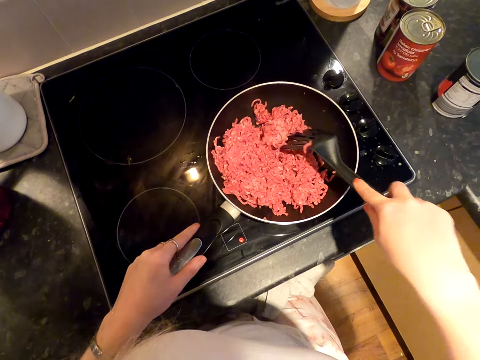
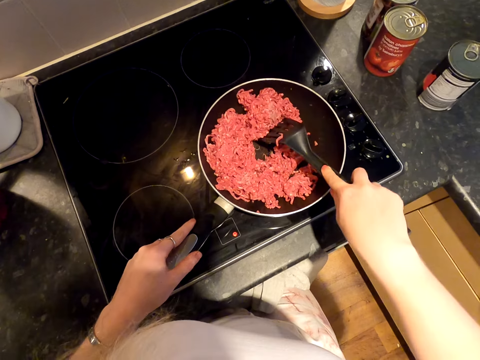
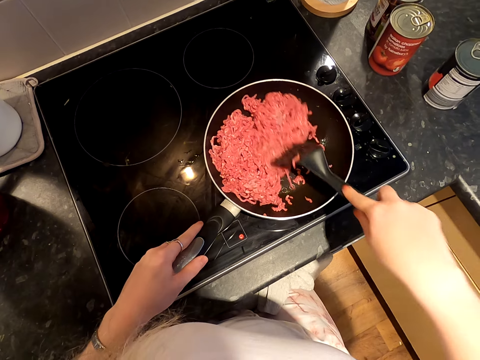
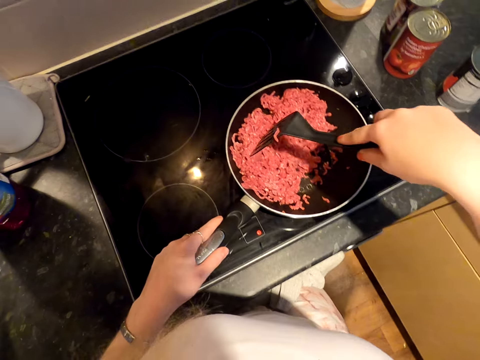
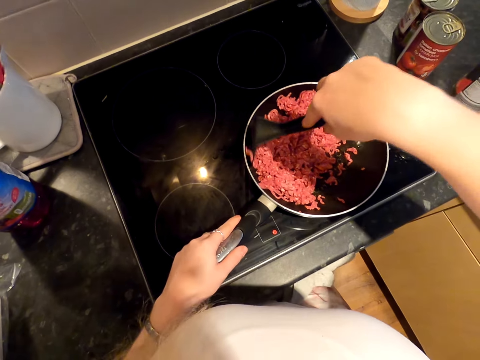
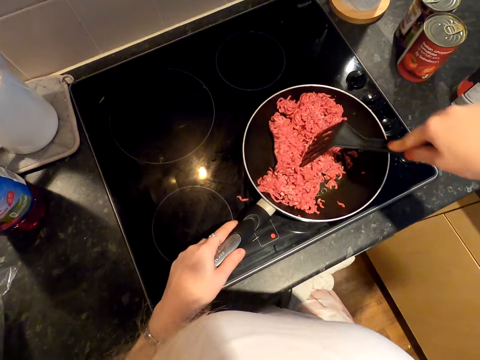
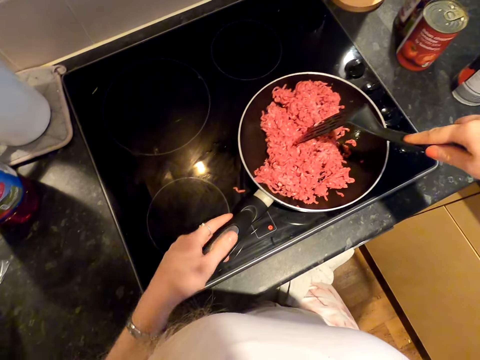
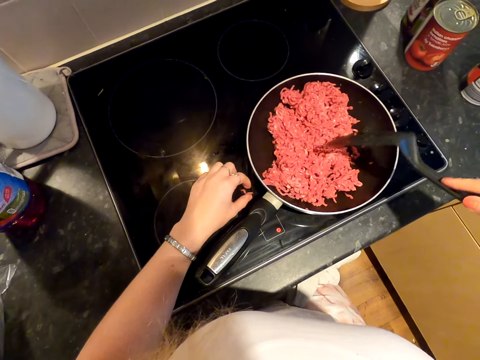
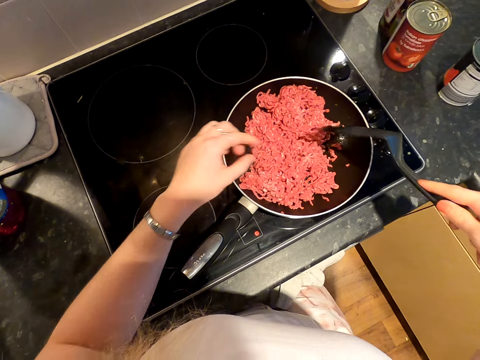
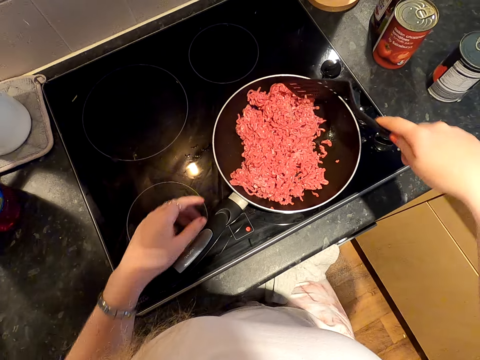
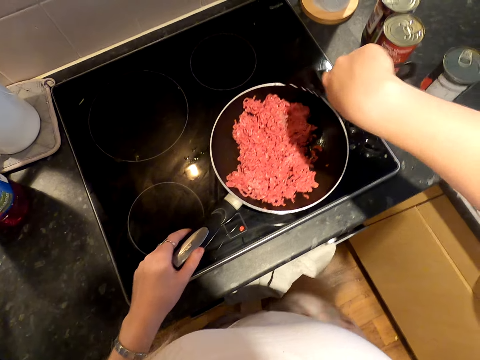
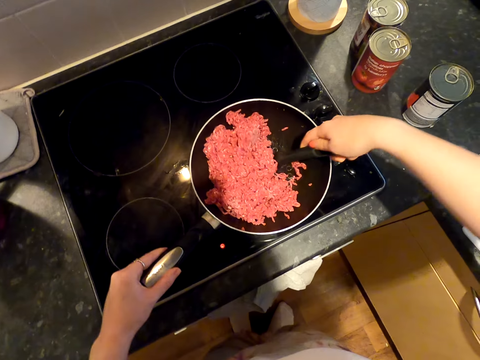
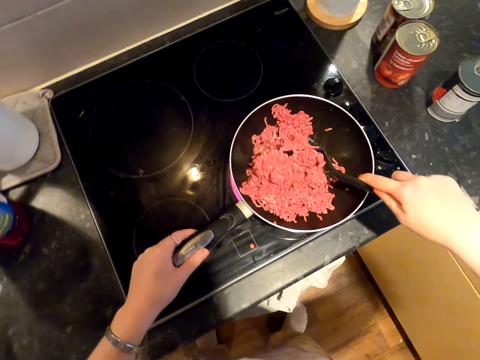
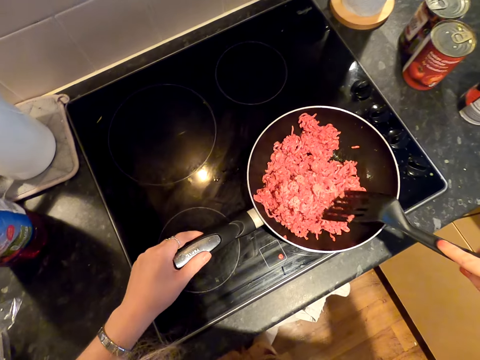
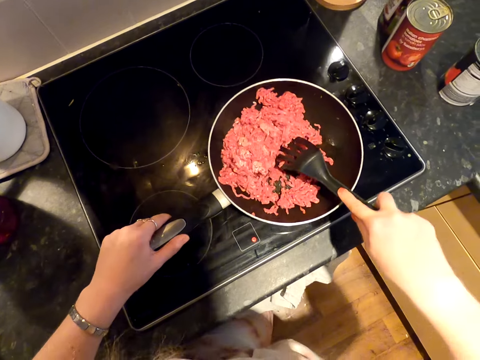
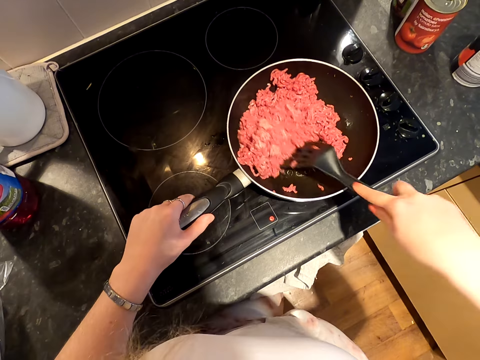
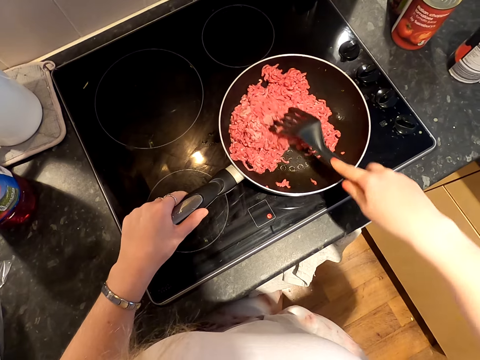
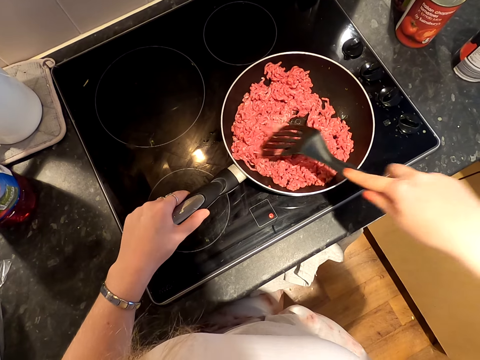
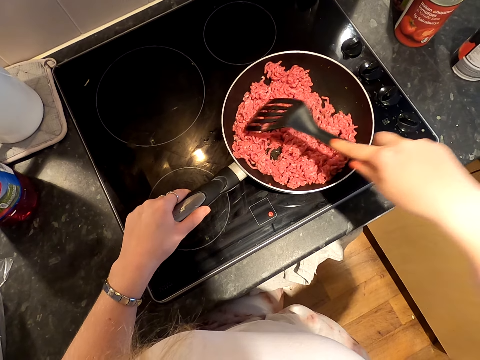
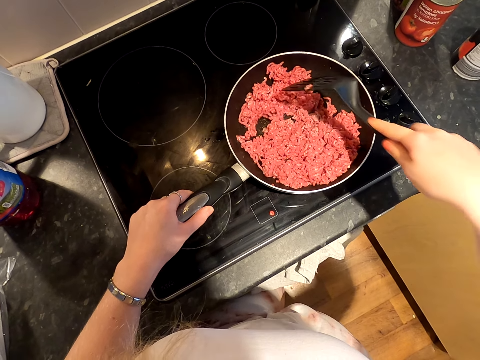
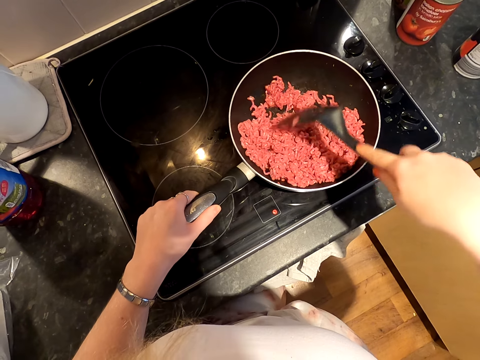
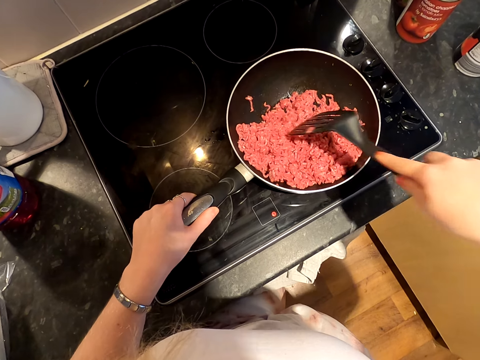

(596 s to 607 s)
The camera wearer picks up minced meat. They drop the minced meat in the pan. They hold the pan. They stir the minced meat.

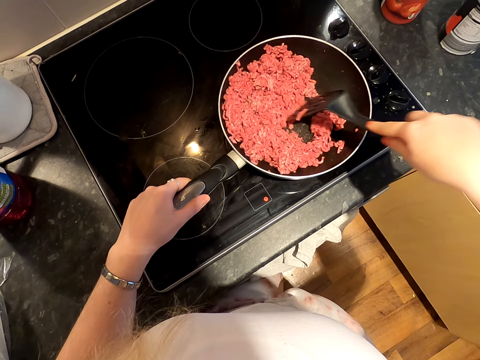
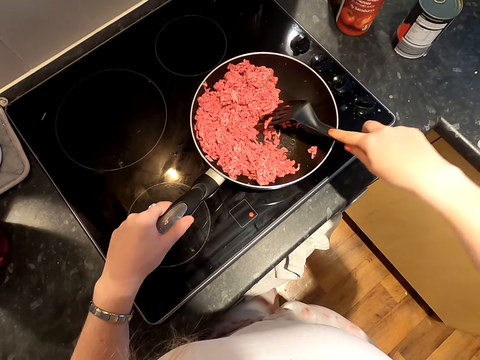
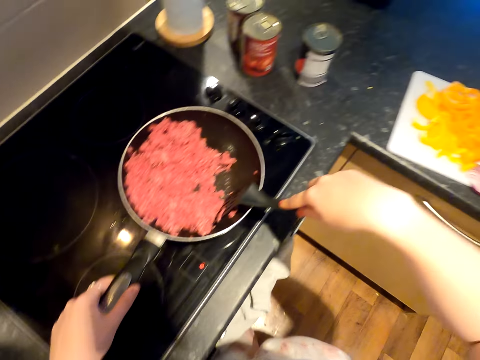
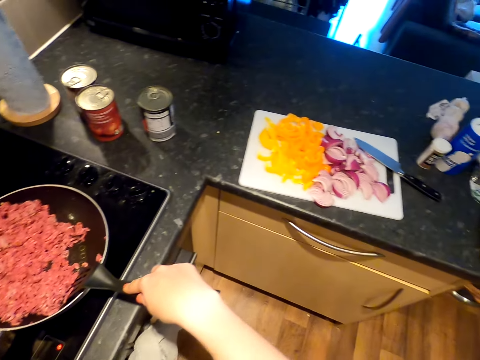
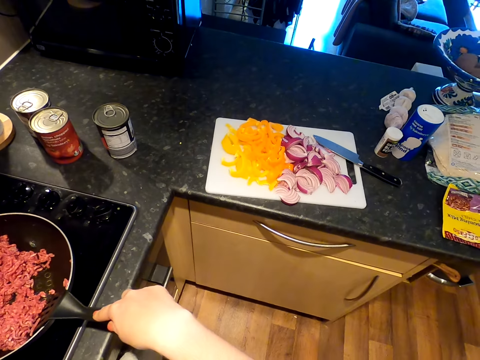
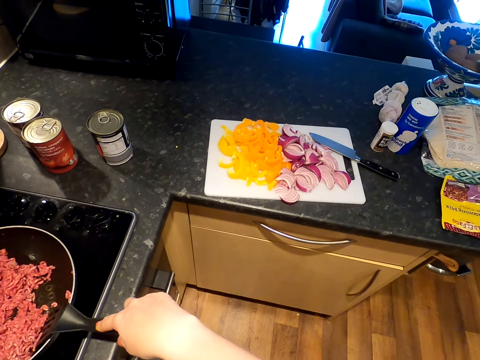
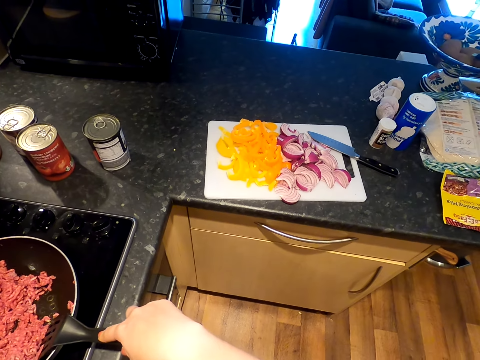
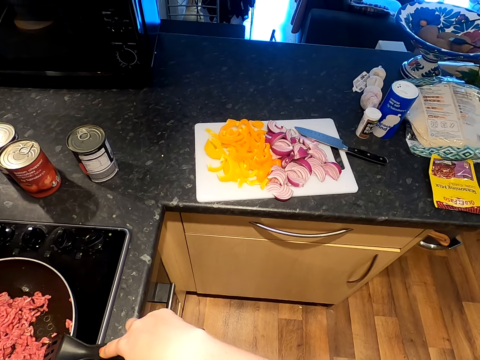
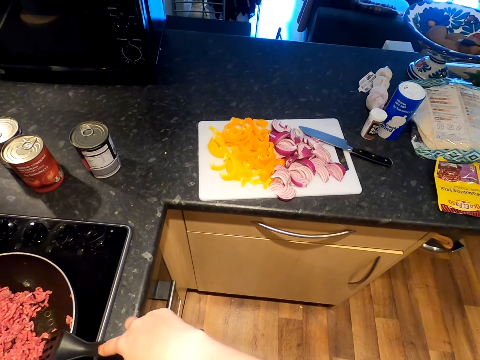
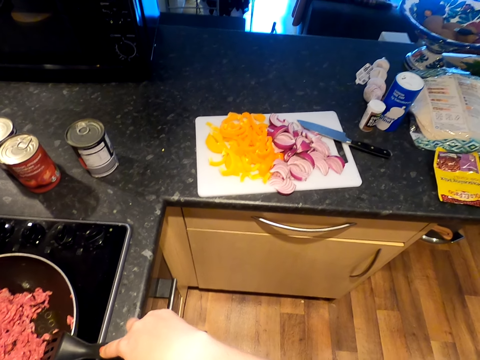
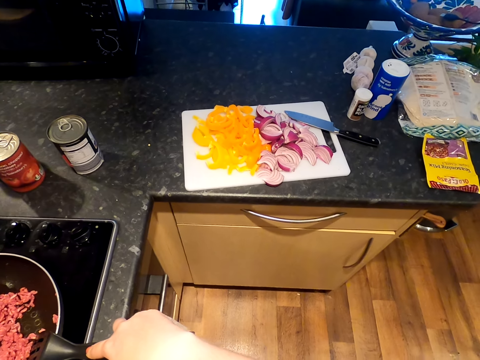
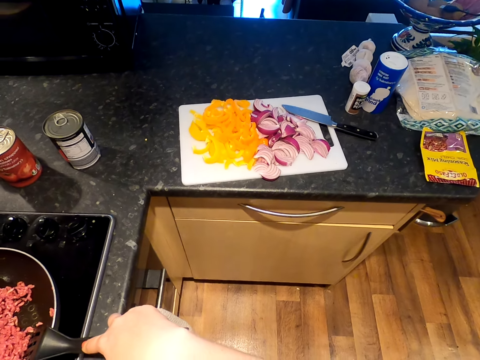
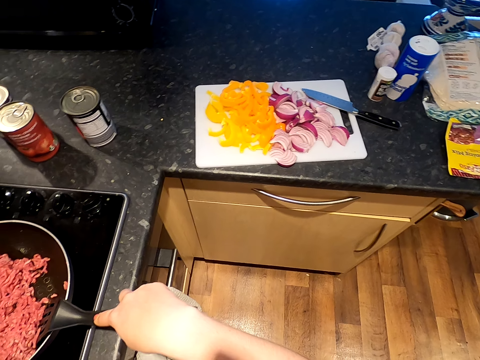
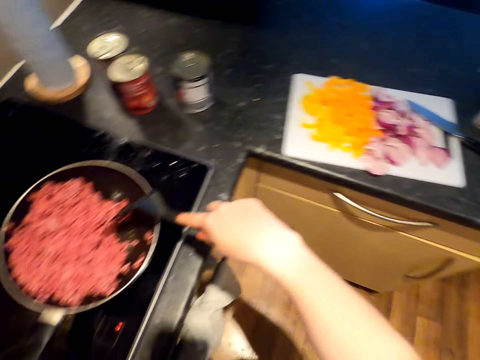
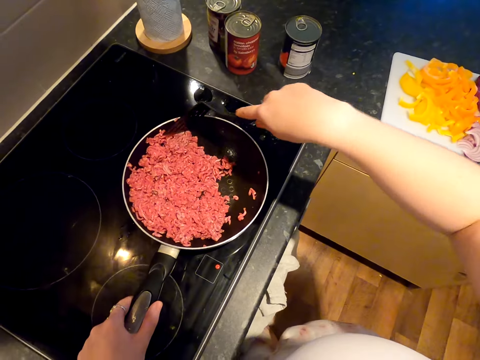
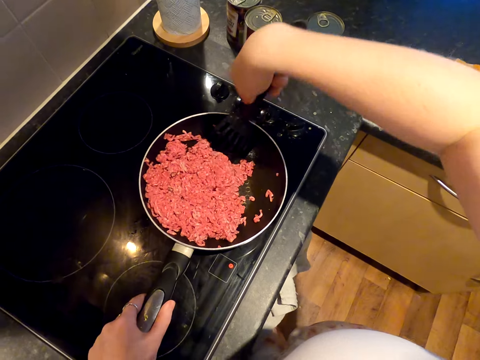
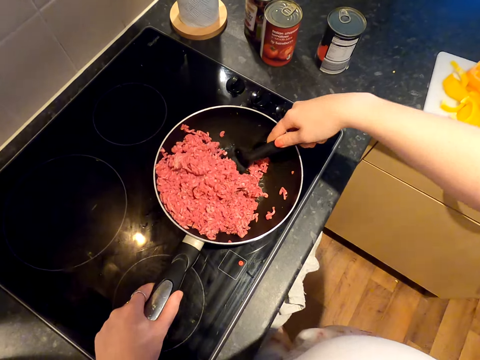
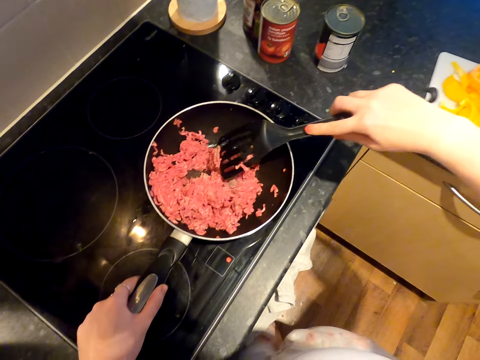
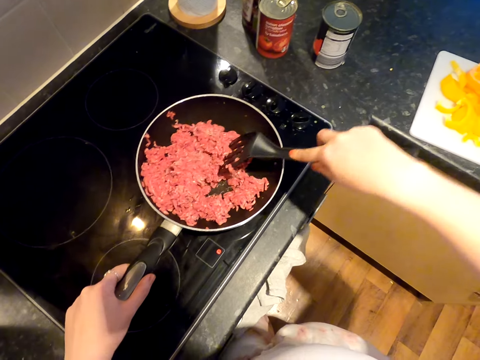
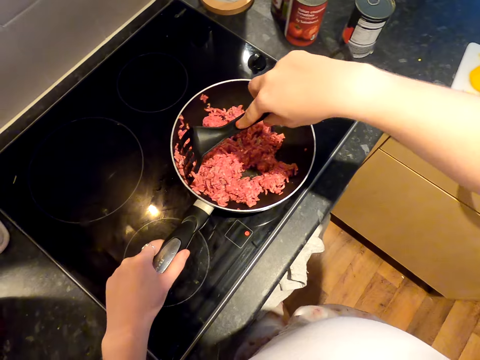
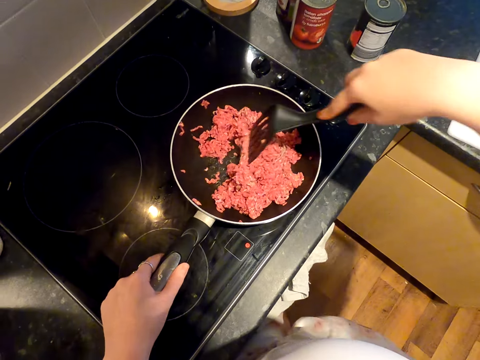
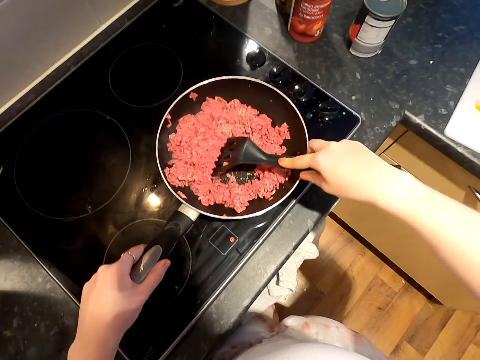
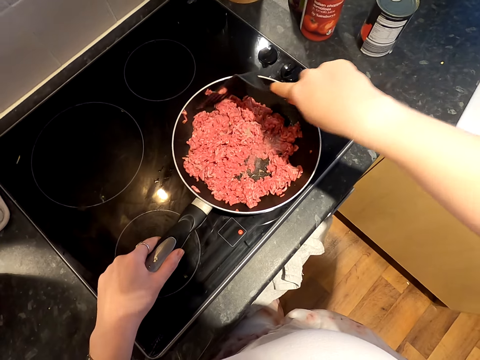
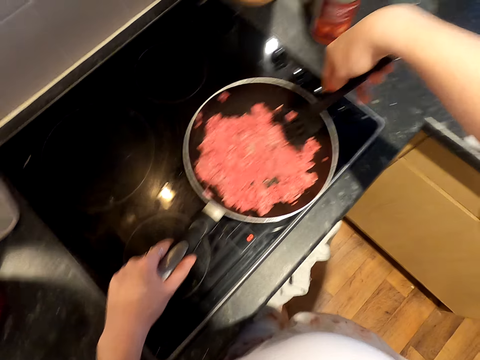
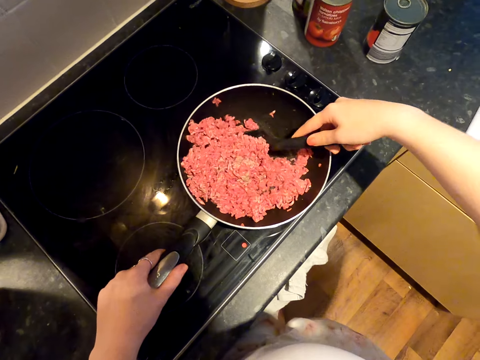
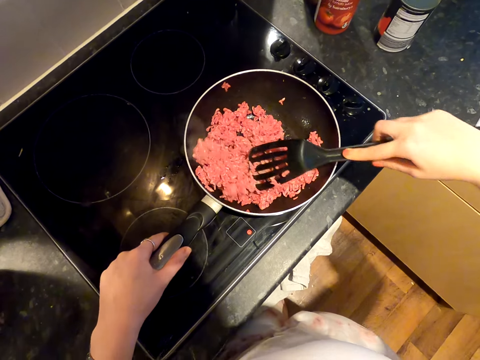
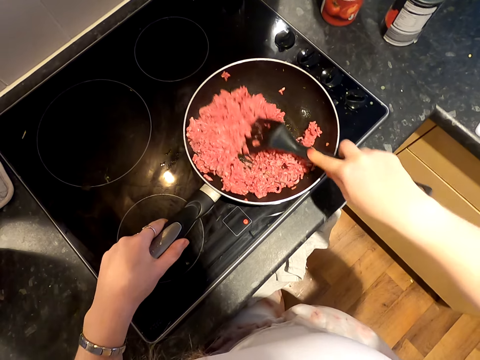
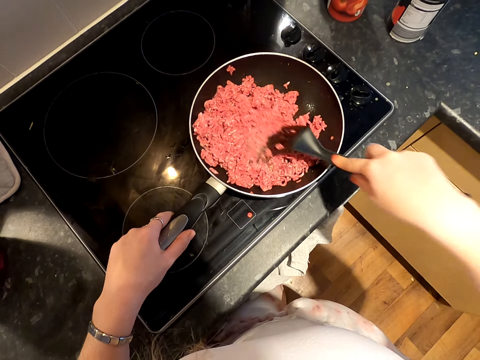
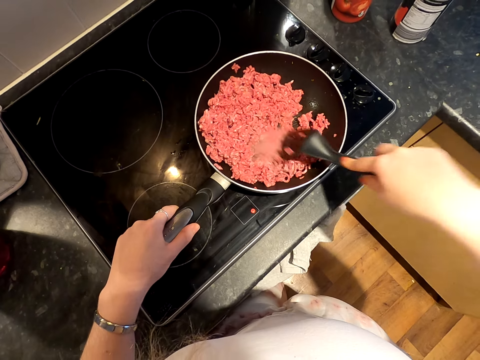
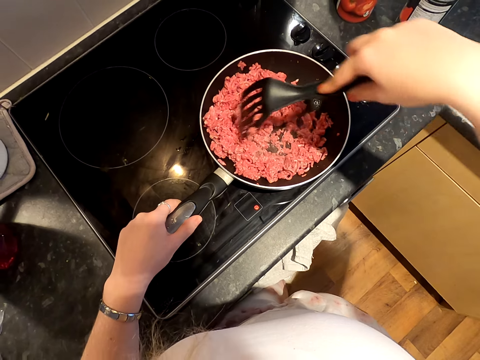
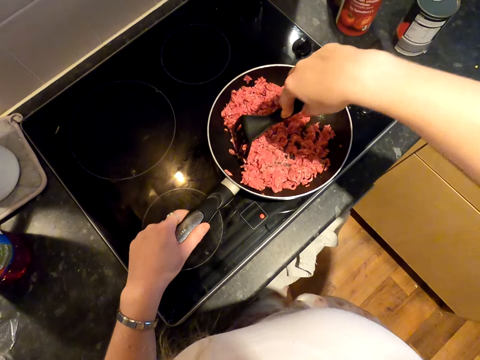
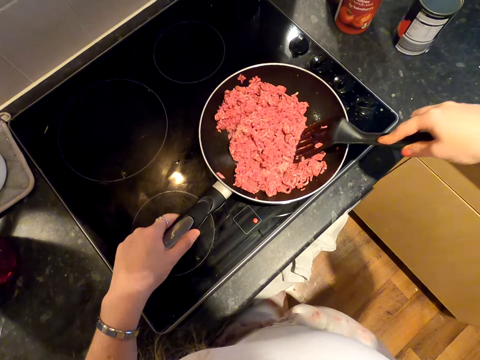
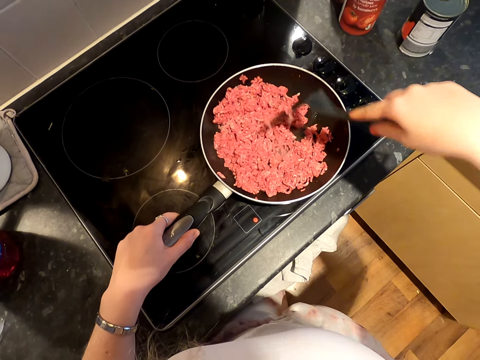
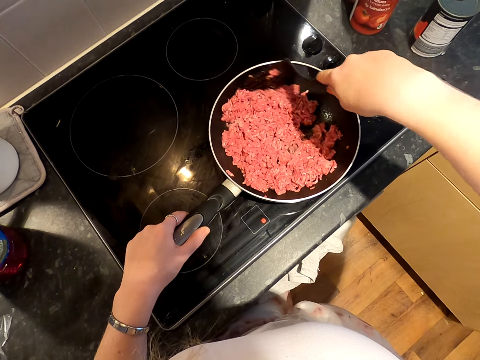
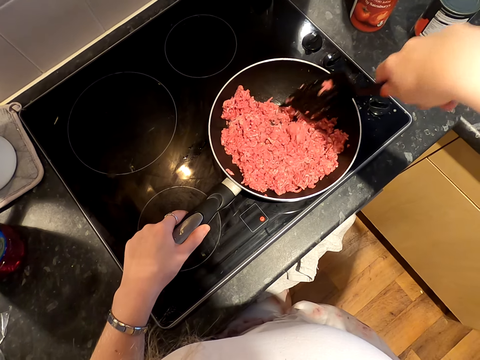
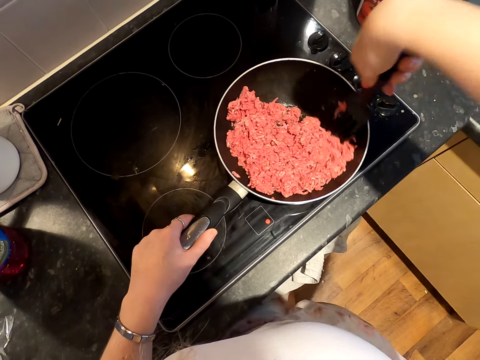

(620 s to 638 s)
The camera wearer stares aside. They stir minced meat.
